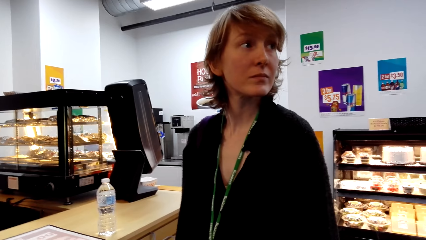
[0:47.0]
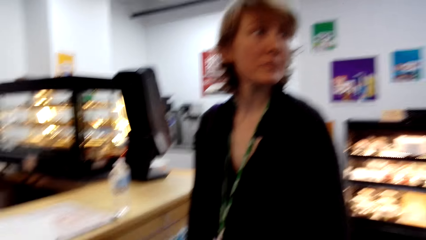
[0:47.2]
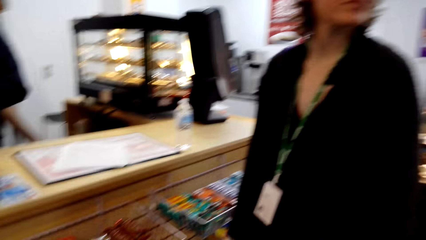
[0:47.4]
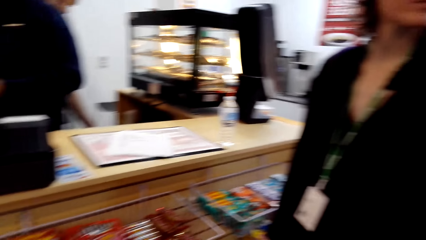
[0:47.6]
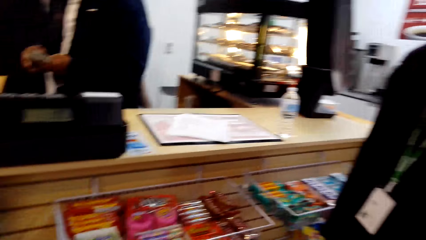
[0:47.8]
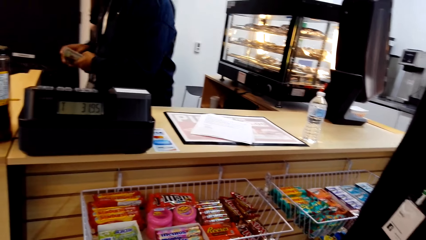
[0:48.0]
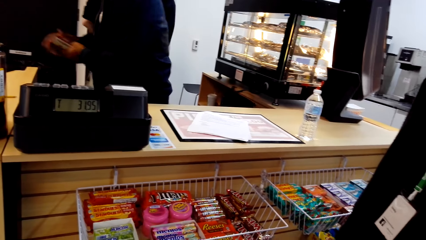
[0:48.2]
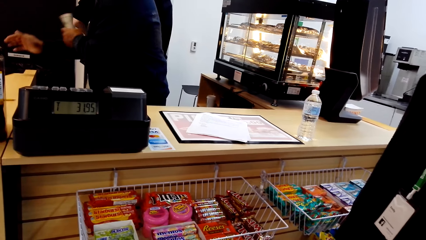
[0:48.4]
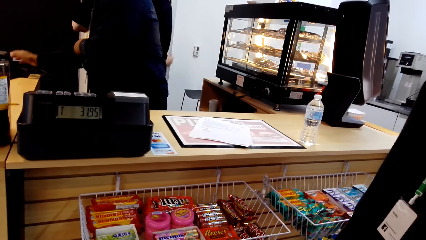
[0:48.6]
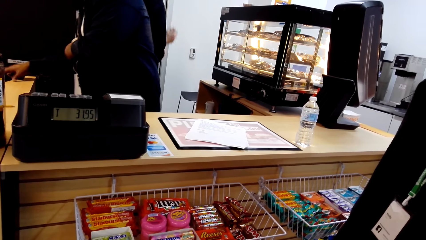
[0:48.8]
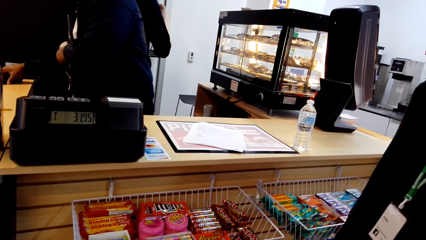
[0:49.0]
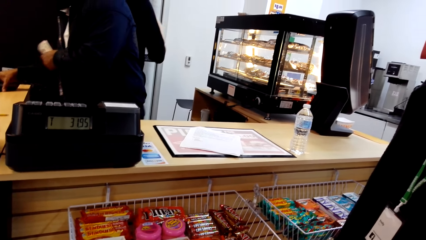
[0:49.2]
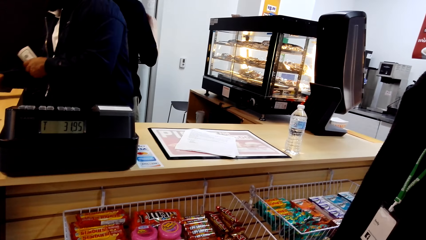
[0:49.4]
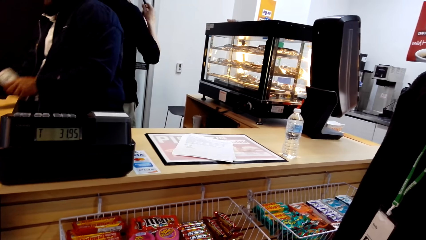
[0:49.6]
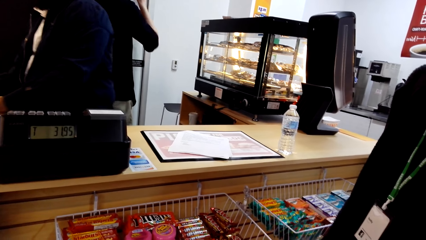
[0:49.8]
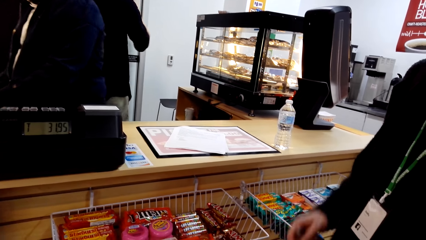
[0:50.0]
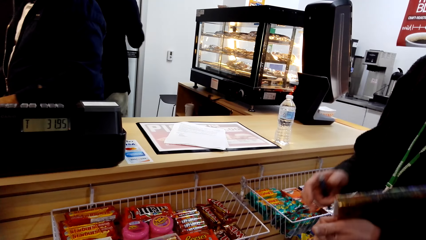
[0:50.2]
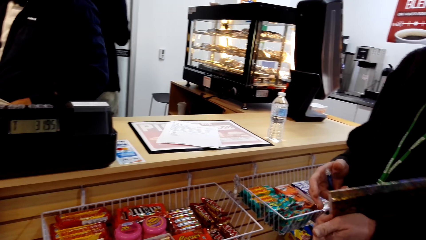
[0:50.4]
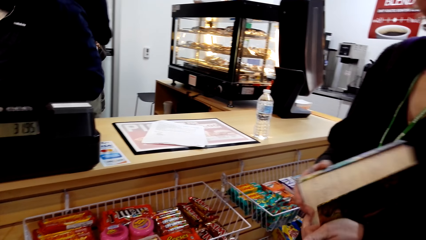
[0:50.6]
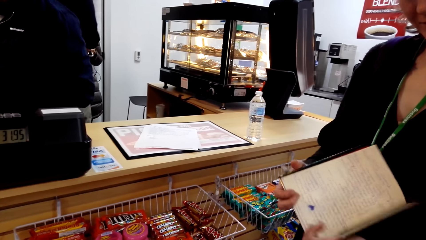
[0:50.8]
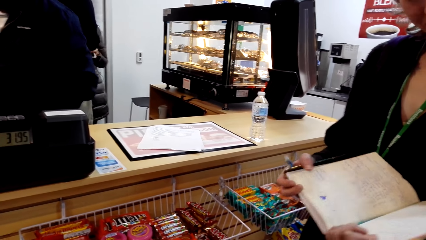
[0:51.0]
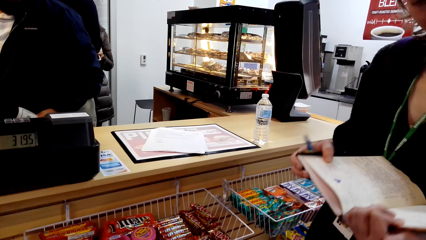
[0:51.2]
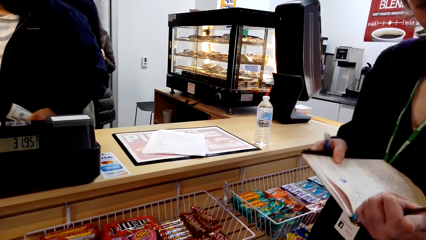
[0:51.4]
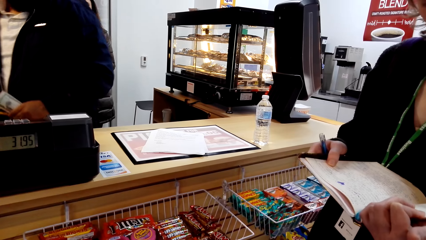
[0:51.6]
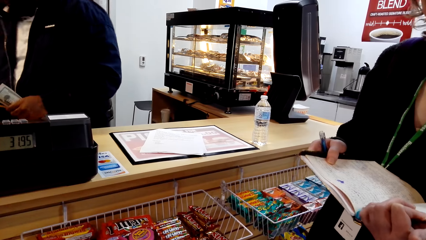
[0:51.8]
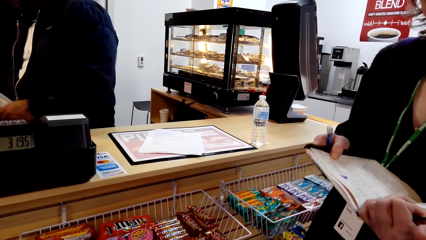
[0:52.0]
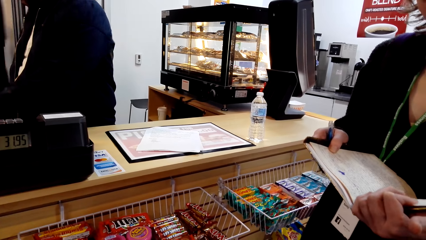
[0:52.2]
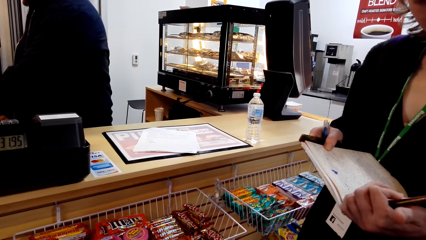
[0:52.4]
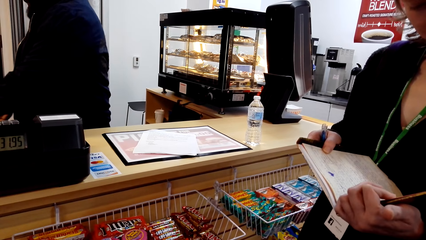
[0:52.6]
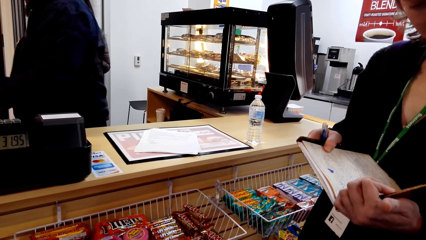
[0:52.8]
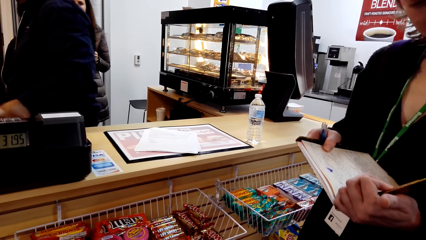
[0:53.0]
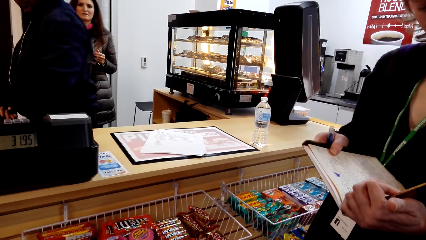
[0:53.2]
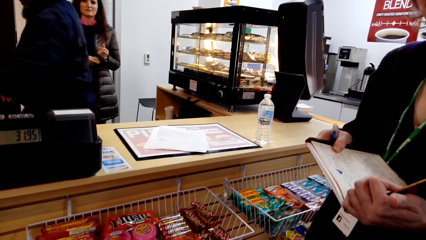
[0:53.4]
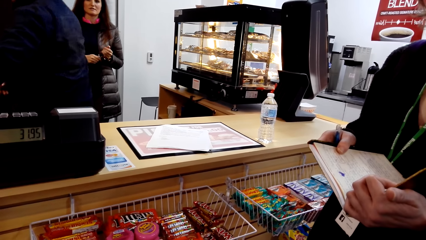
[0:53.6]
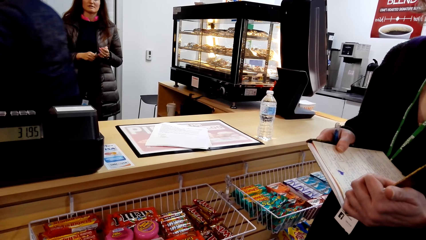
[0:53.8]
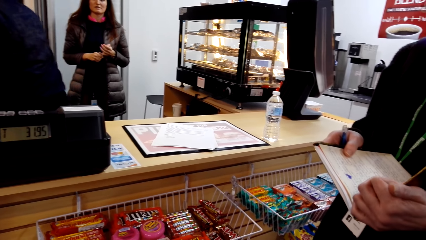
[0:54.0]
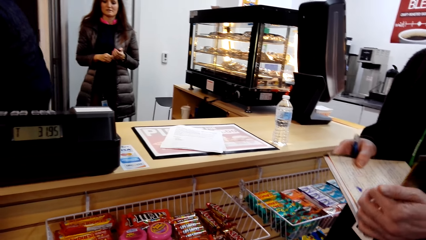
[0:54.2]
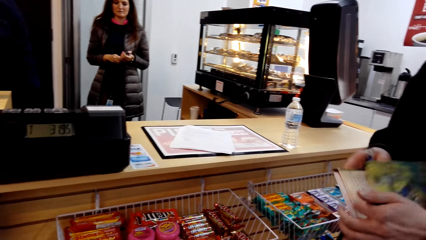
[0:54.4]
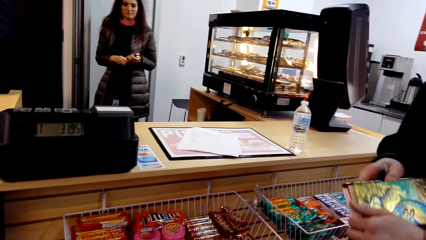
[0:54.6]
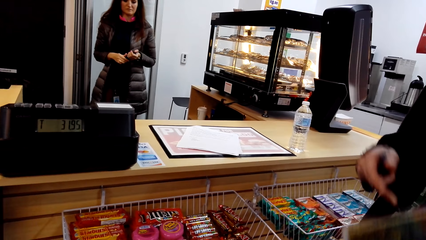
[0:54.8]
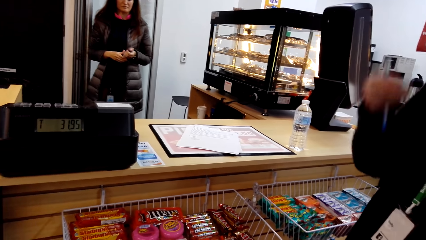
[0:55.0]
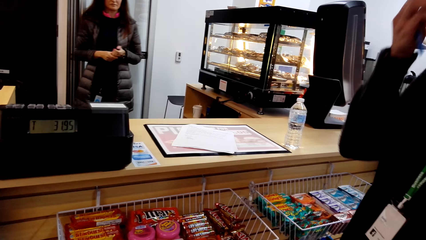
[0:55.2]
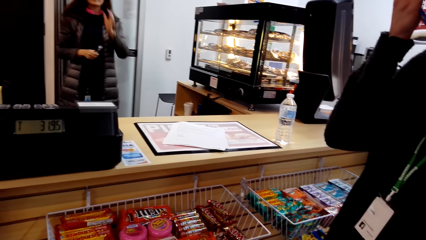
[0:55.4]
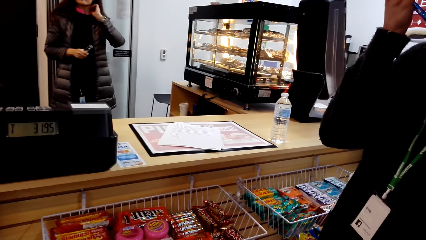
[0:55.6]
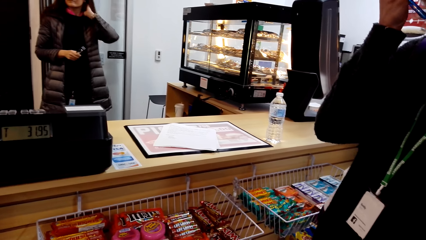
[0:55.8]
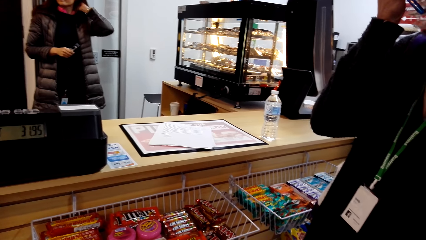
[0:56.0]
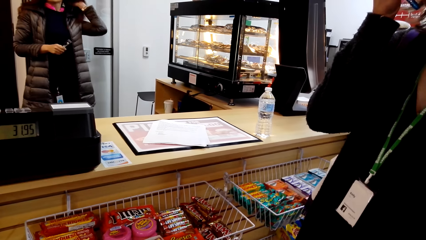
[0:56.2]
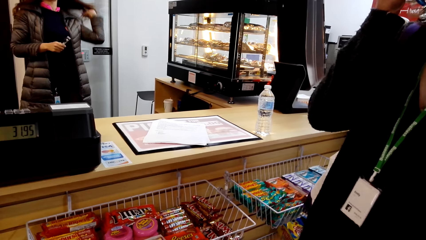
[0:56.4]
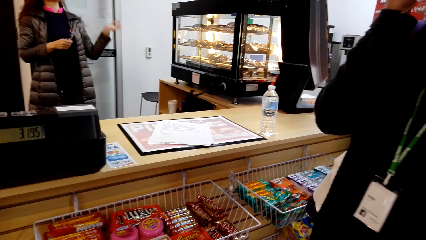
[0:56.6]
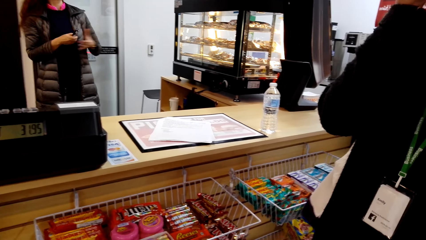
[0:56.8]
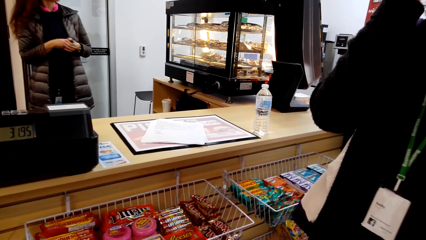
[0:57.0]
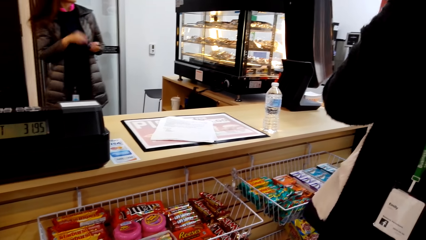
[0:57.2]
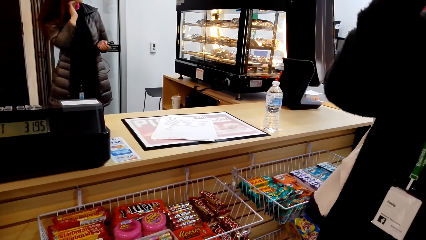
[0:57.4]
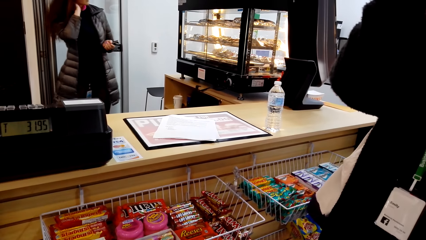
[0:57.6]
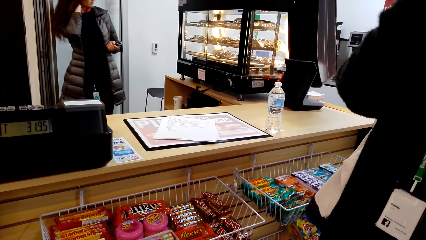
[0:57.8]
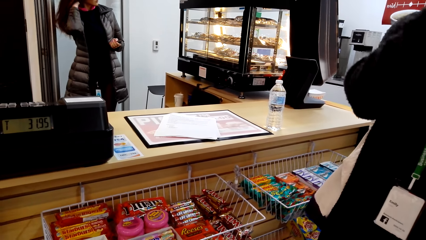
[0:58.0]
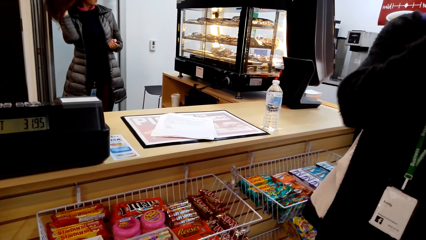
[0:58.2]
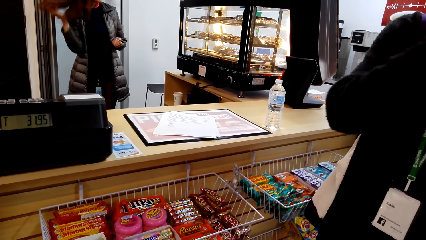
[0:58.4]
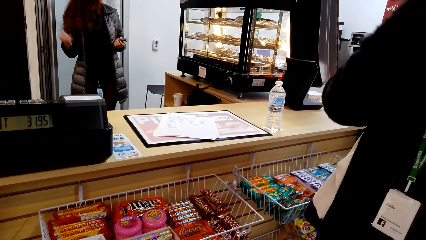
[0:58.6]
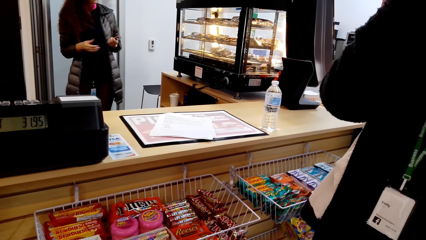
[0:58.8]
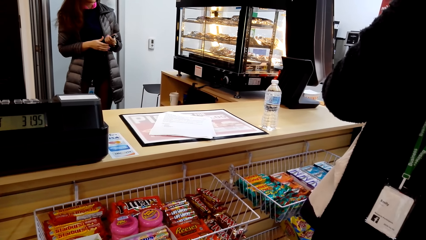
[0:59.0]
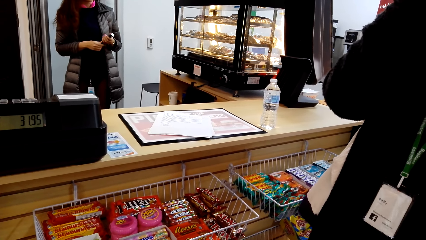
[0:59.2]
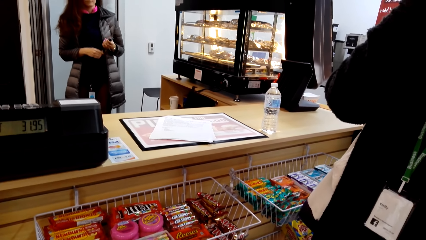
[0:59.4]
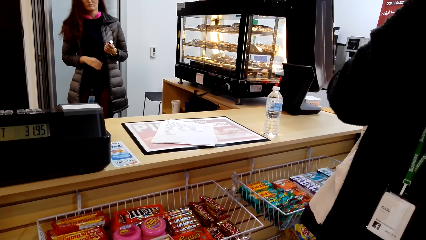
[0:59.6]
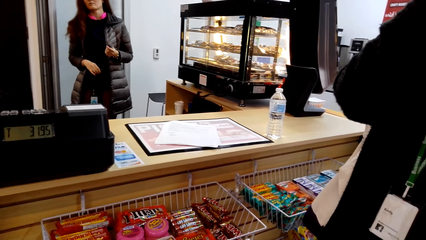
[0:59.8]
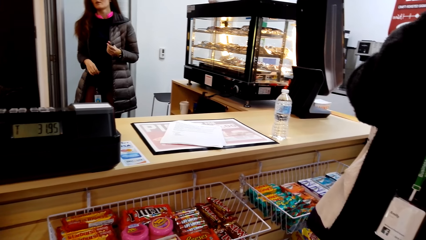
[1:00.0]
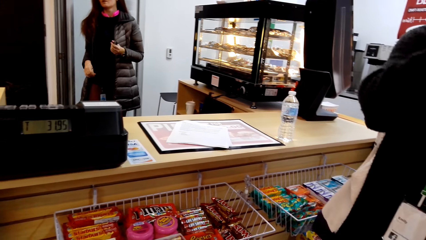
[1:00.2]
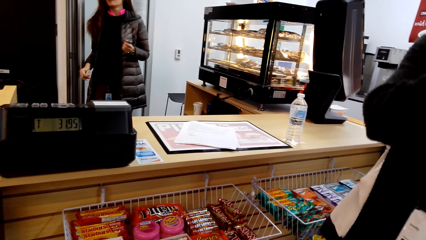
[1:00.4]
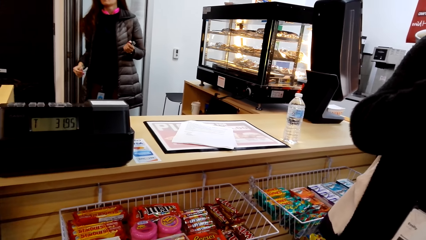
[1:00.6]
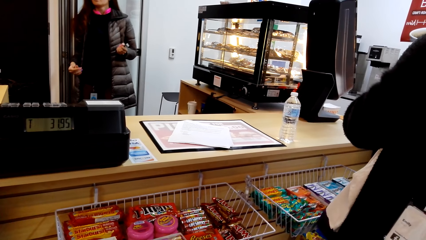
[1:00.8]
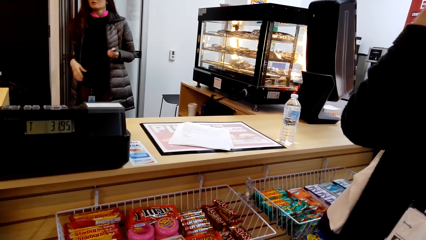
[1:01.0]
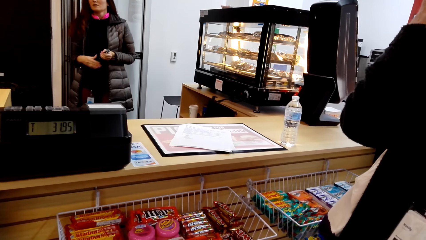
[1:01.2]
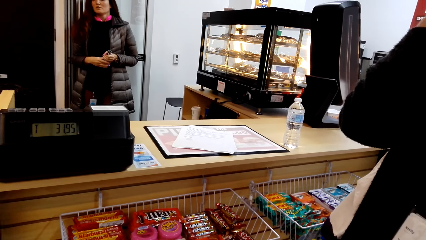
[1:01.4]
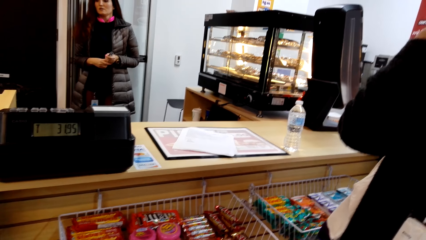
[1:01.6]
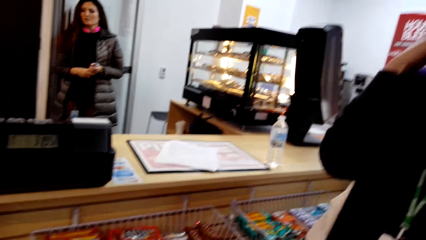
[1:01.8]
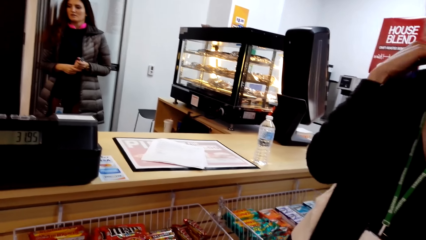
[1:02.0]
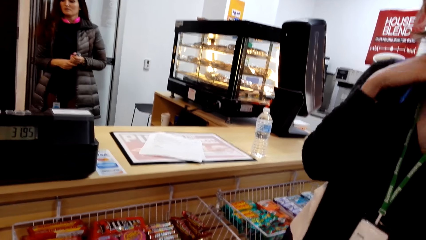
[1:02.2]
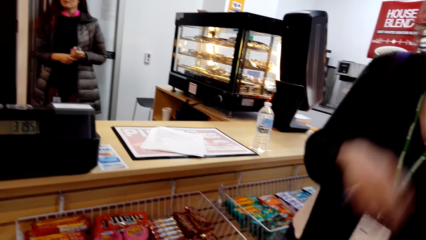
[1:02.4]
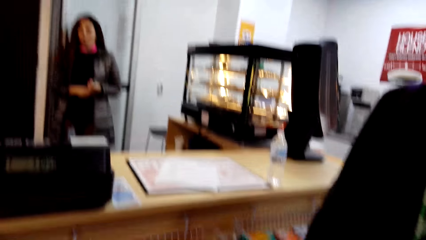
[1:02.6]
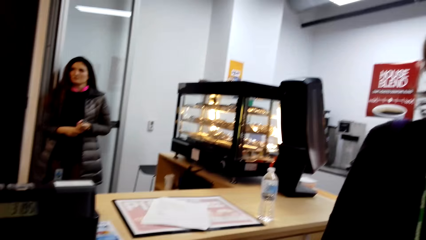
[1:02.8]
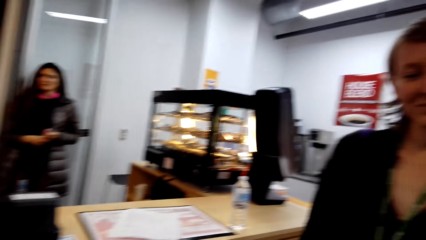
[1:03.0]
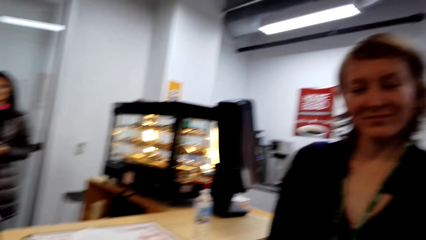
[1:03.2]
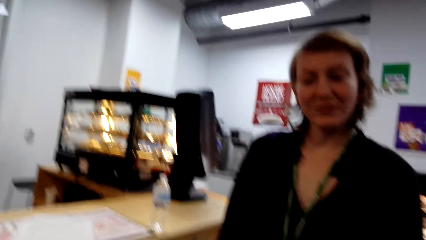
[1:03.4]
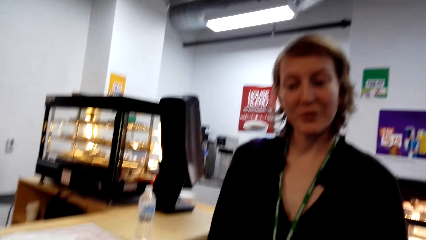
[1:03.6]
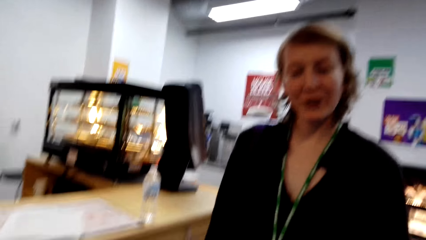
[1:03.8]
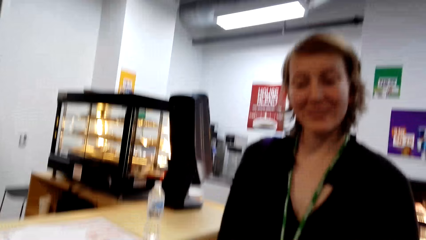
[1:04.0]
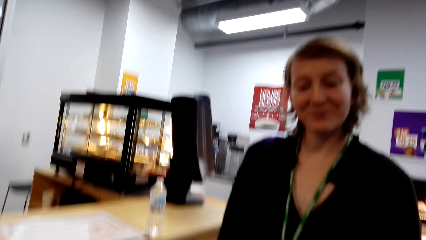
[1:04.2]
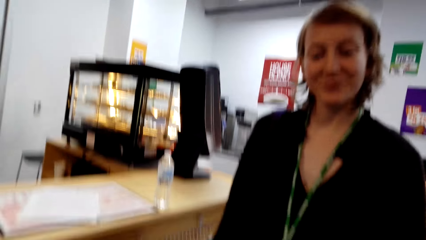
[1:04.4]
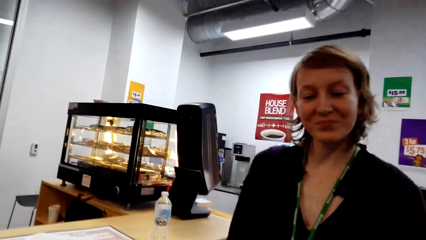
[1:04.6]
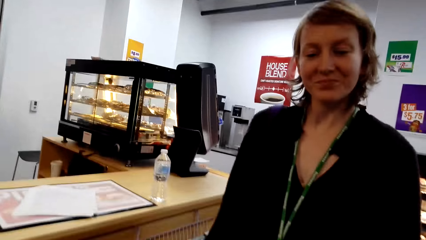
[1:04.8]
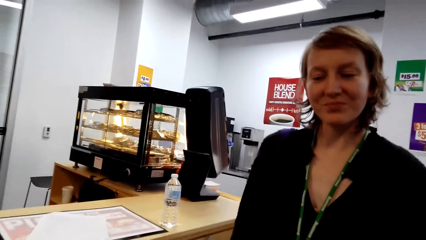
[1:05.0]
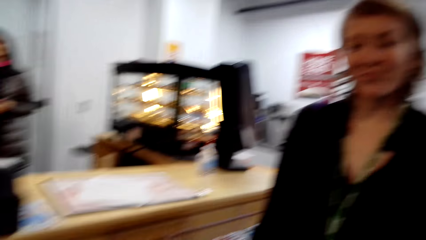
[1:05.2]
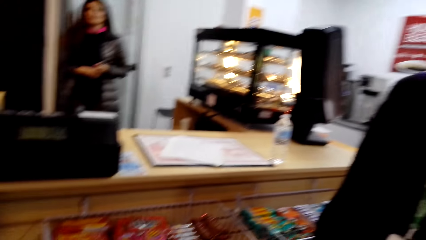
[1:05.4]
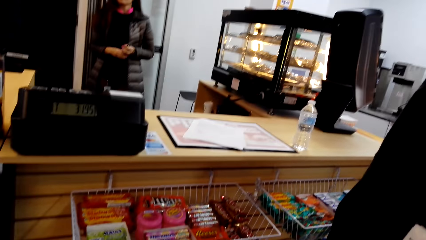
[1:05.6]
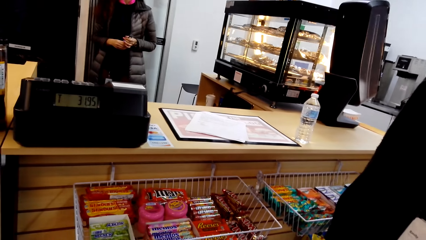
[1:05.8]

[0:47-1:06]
The camera wearer moves the camera around. A woman looks at the book. The camera wearer looks around the supermarket. They converse with the woman. They look around the supermarket. They converse with the woman. The woman converses with the camera wearer.
